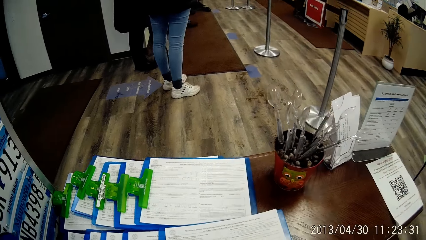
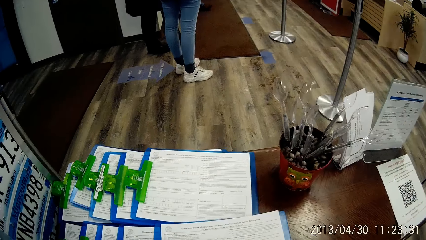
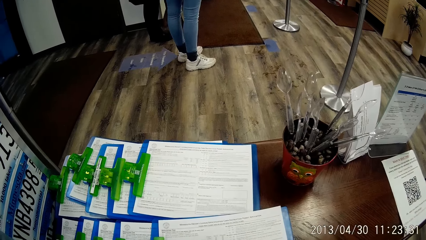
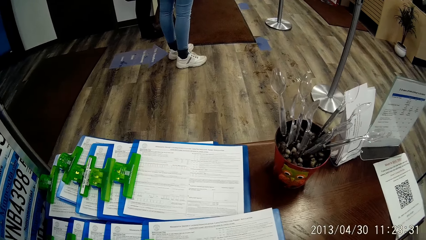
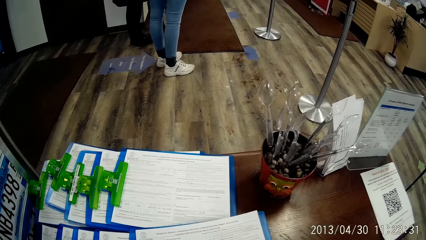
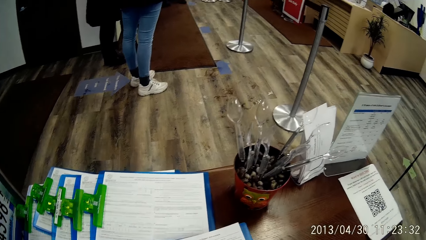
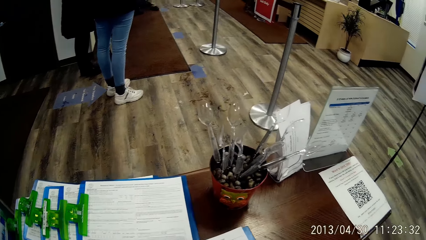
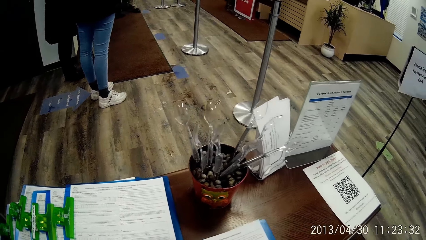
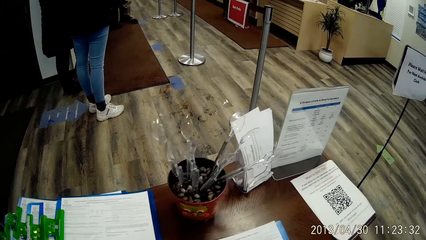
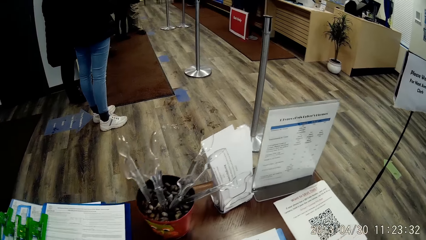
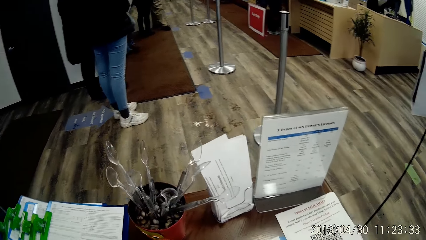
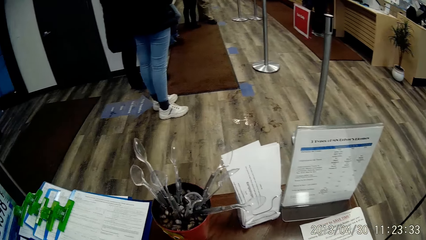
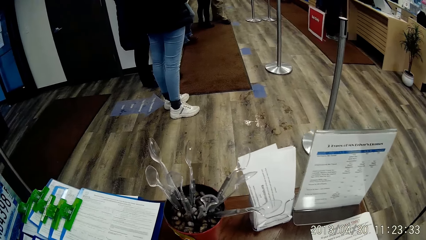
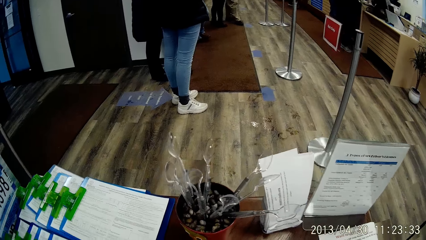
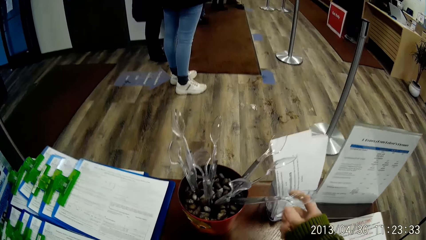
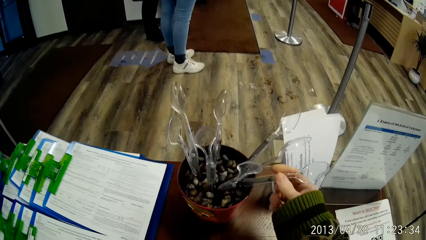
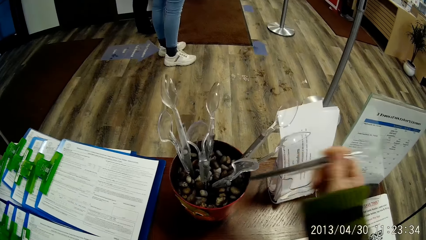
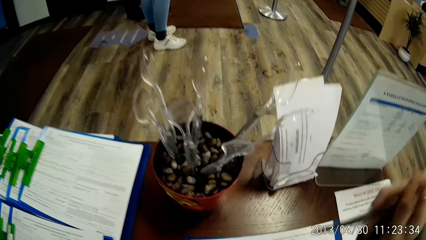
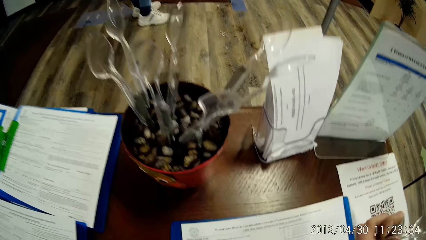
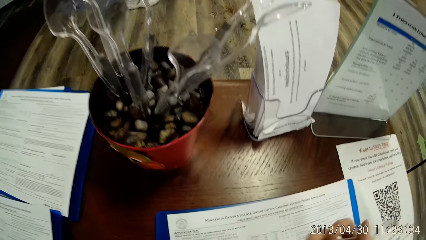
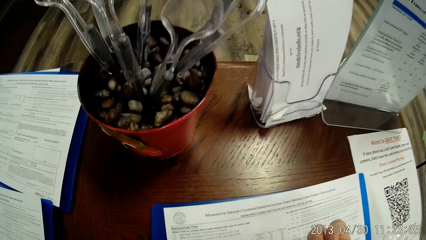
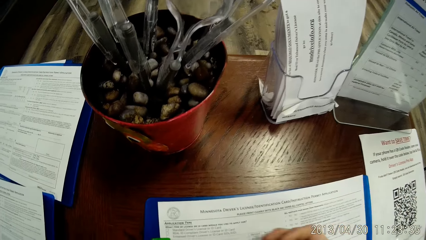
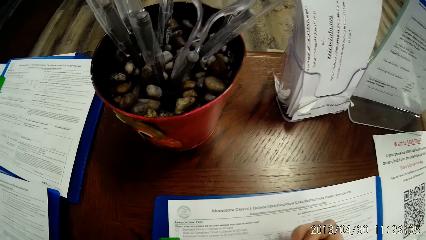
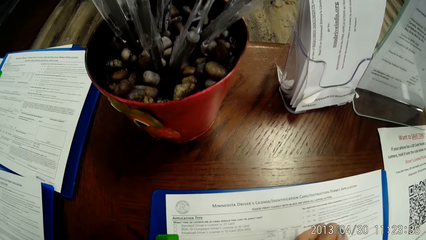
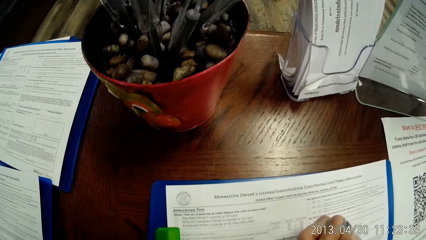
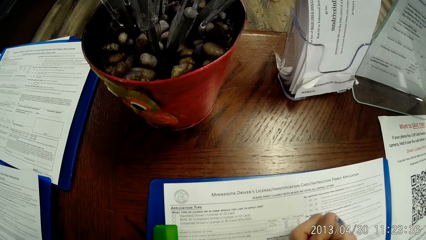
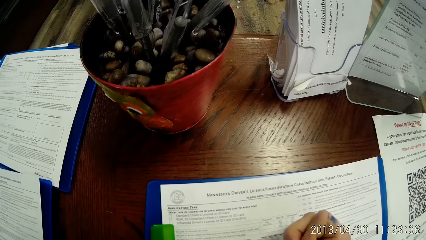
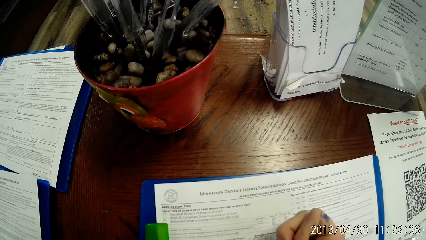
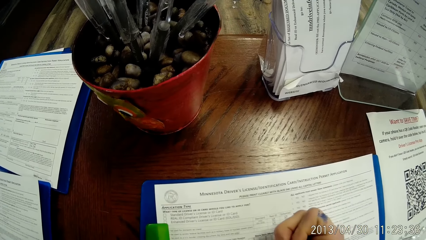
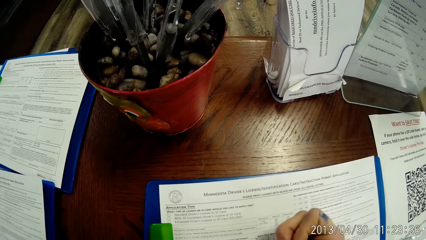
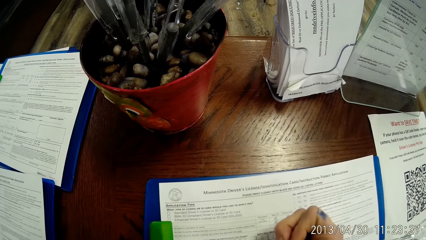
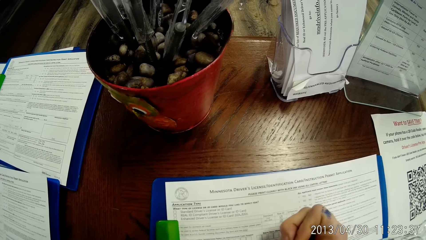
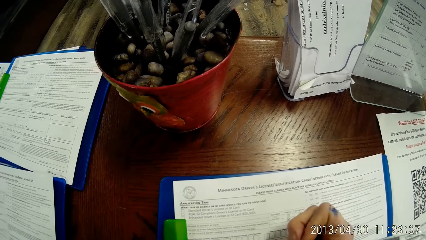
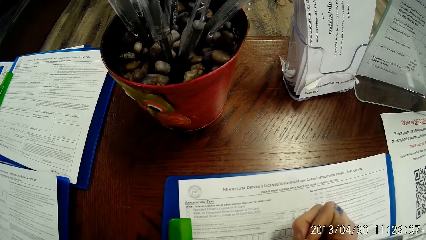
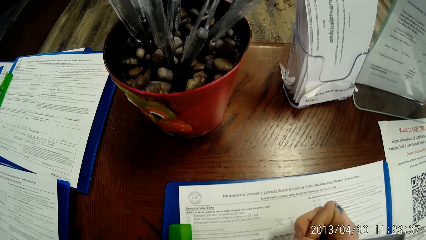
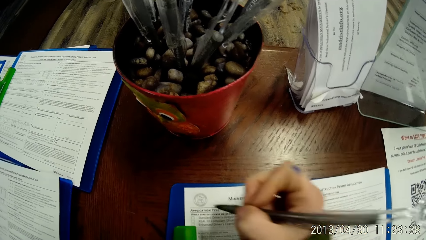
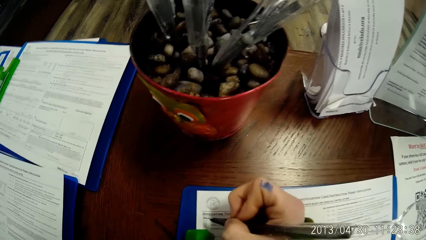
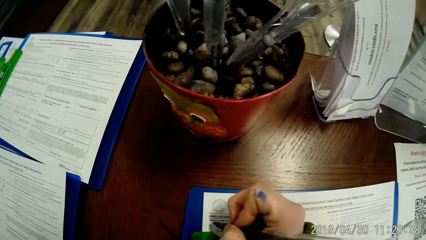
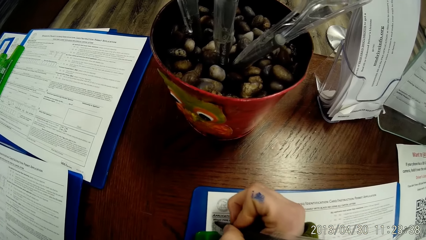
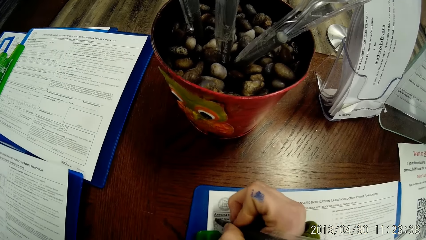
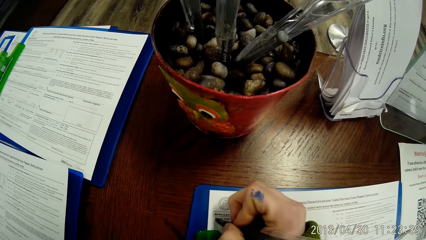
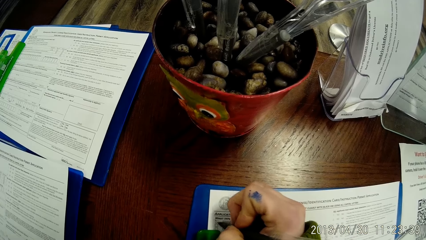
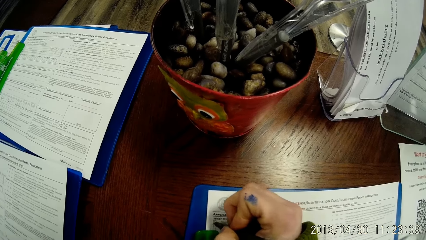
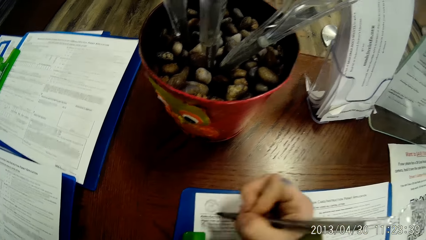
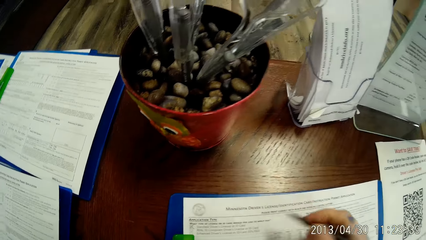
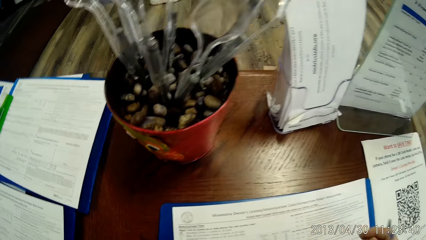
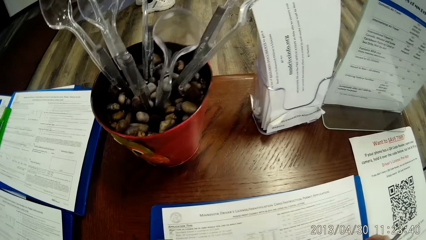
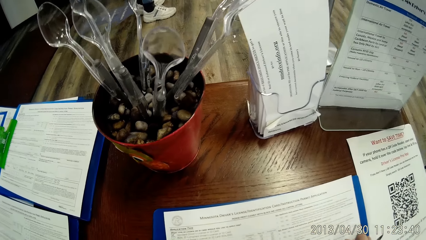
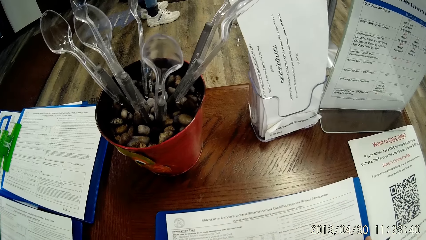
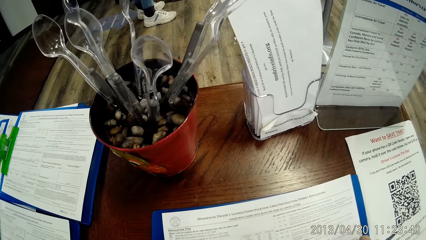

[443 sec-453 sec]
The camera wearer moves a paper clipboard with her right hand. She picks up a file. She picks a pen from a pen holder with her right hand. She fills a document with the pen in her right hand.

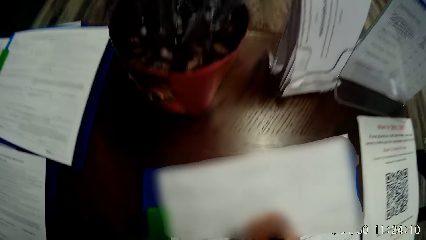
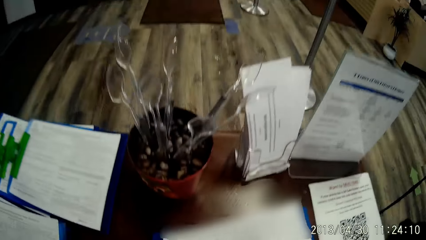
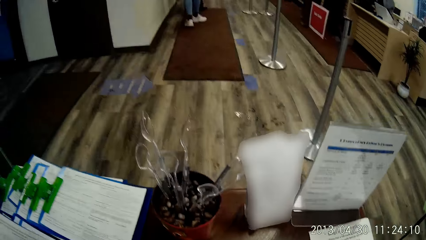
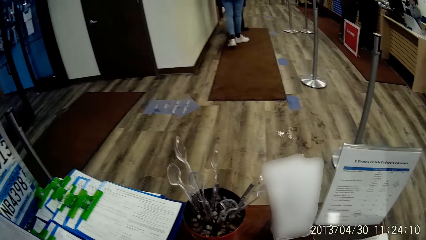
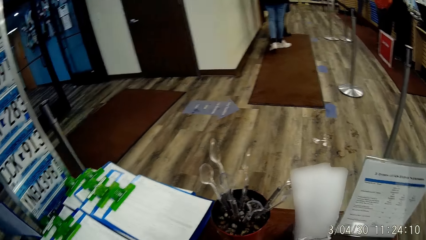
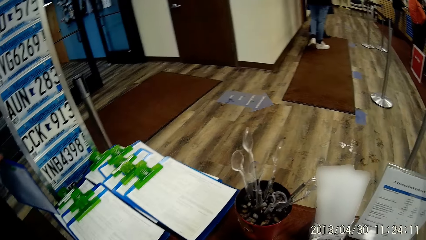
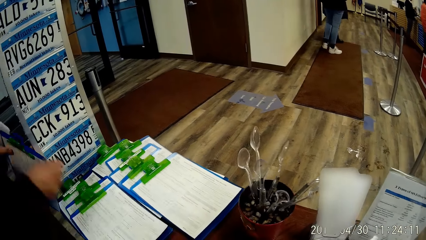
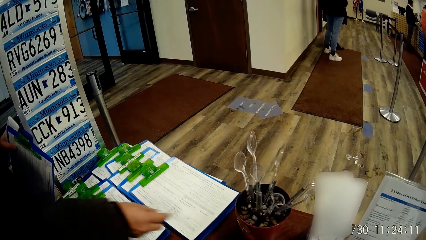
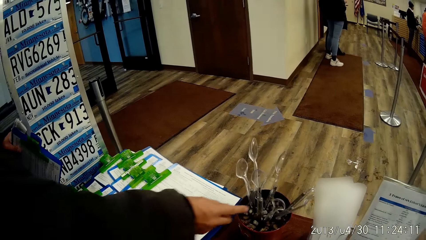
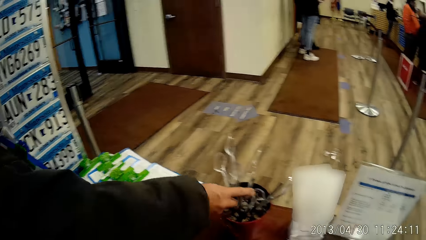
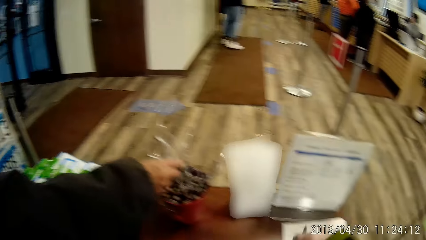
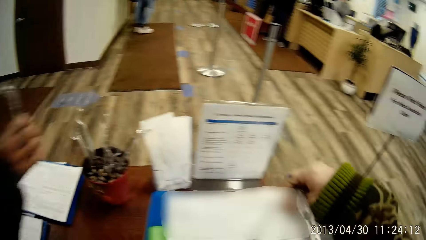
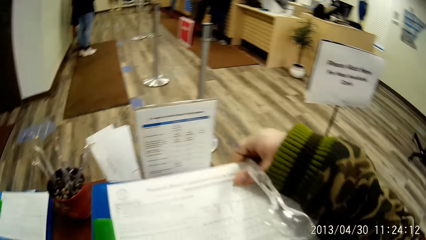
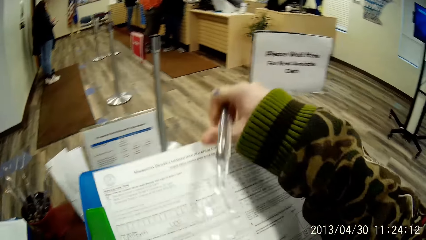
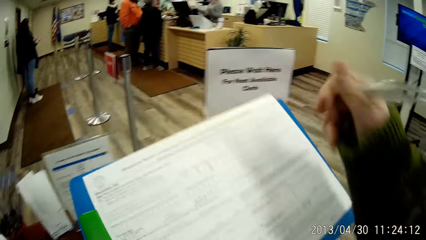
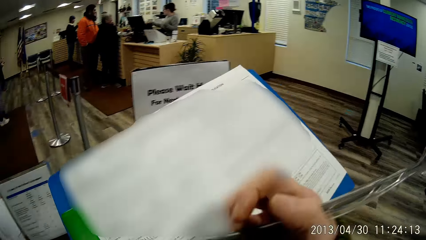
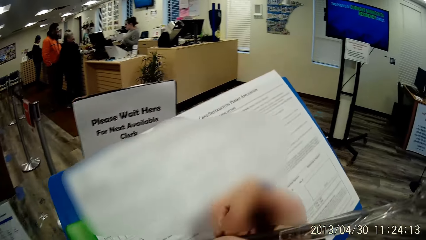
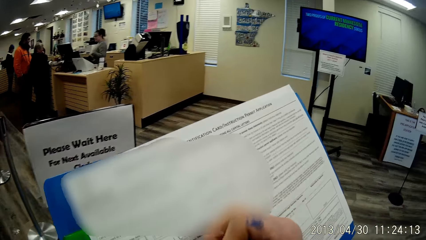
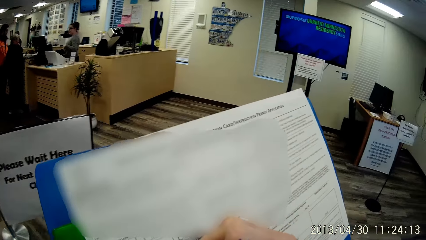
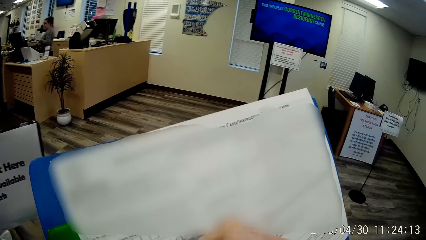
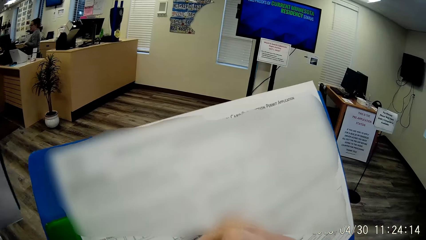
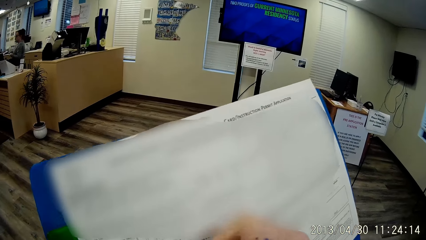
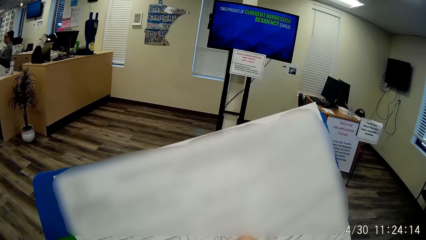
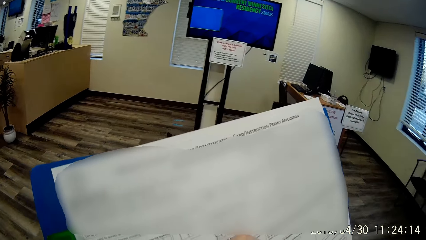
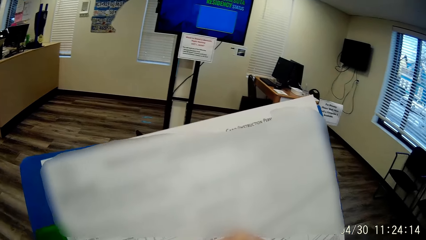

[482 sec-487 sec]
A man picks up a pen from the pen holder with his right hand. The camera wearer holds the paper clipboard with her left hand. She fills a document with the pen in her right hand.
